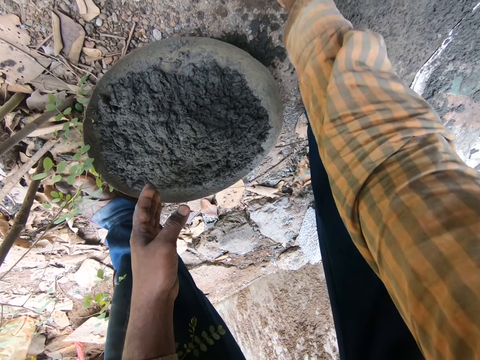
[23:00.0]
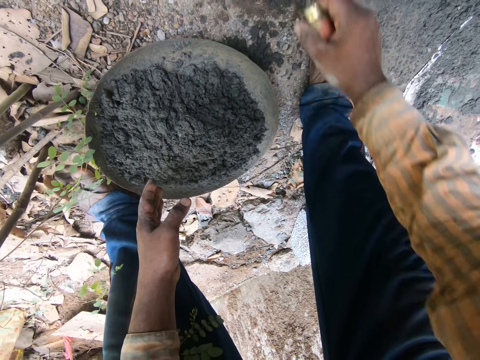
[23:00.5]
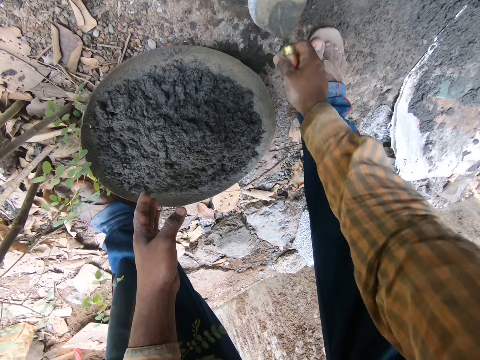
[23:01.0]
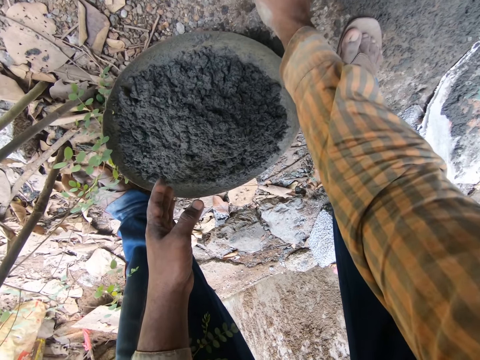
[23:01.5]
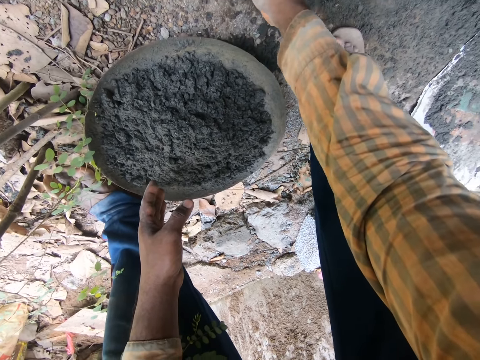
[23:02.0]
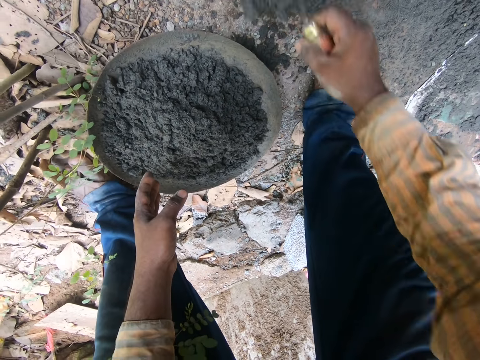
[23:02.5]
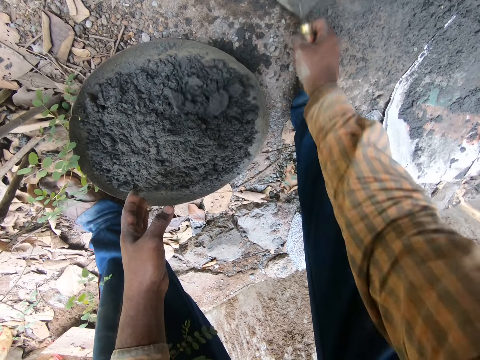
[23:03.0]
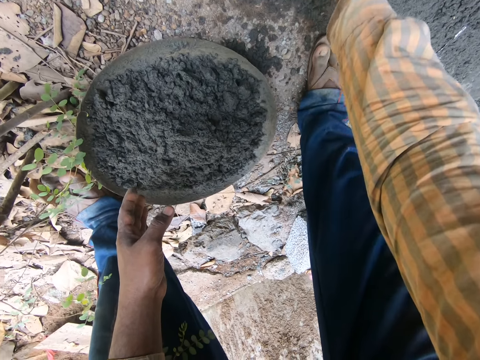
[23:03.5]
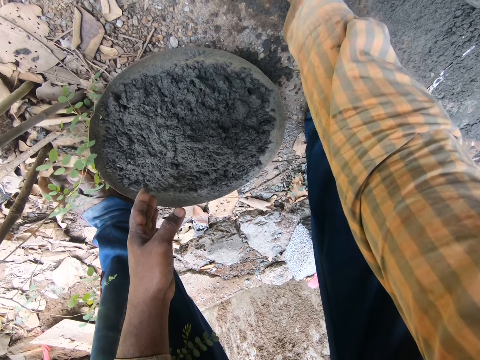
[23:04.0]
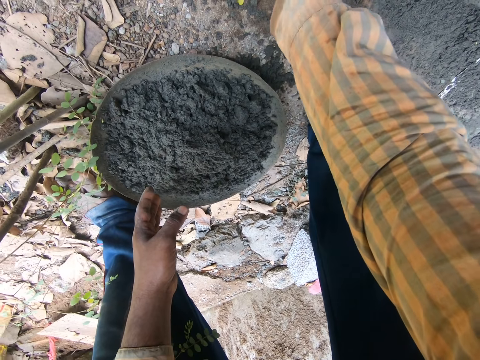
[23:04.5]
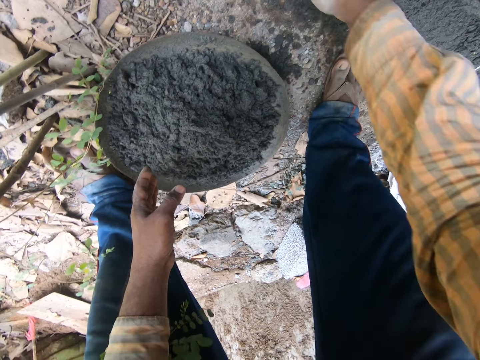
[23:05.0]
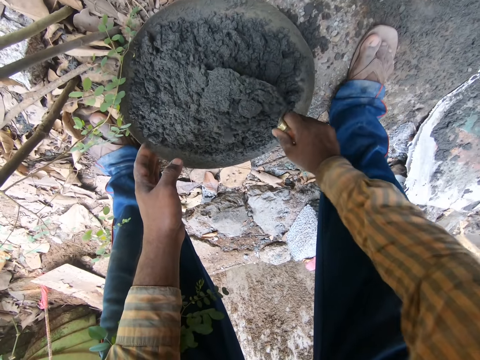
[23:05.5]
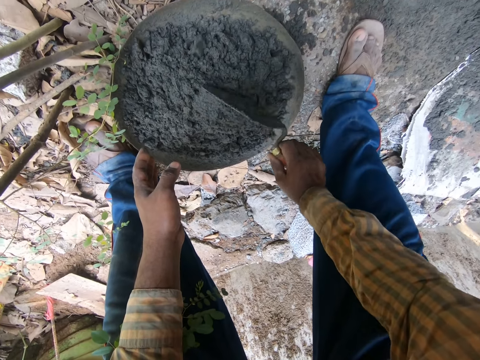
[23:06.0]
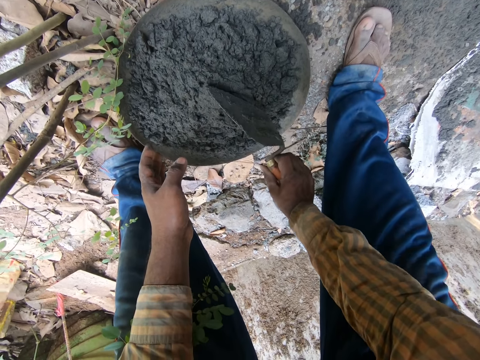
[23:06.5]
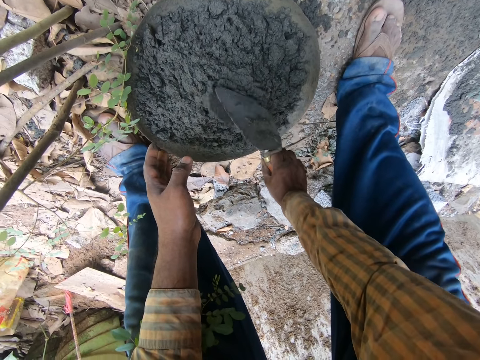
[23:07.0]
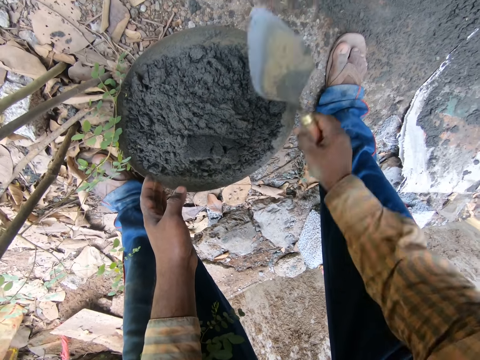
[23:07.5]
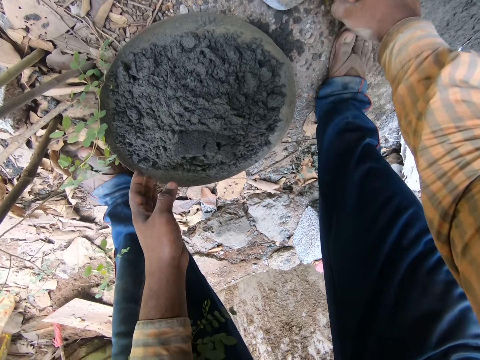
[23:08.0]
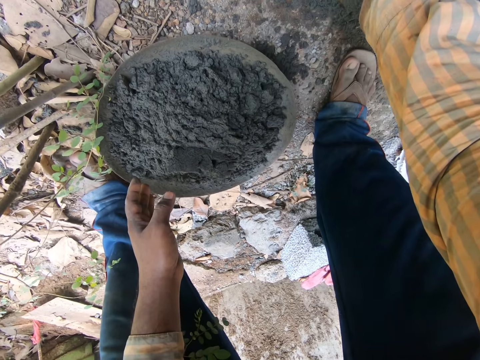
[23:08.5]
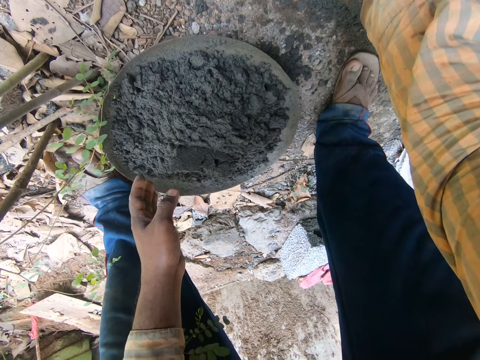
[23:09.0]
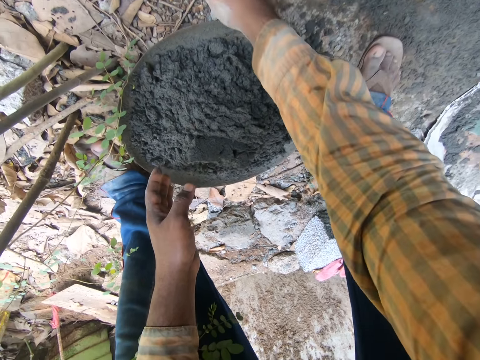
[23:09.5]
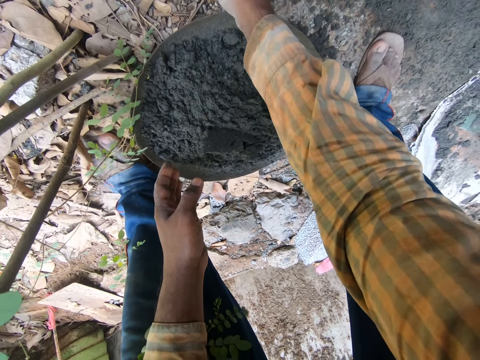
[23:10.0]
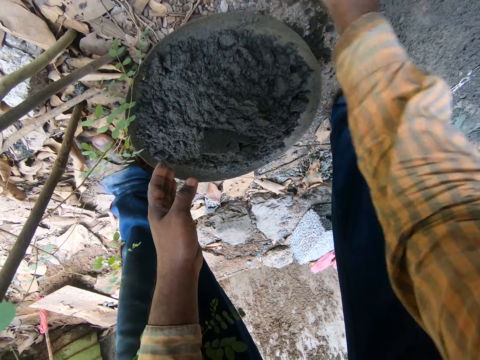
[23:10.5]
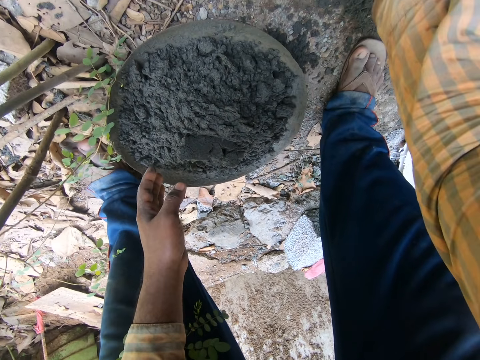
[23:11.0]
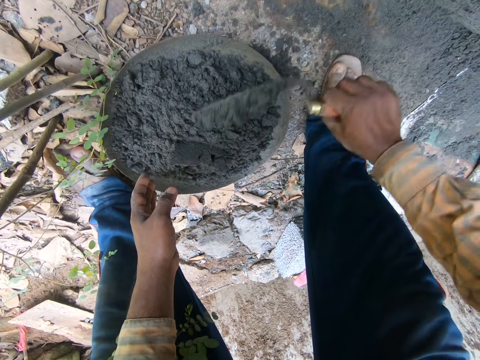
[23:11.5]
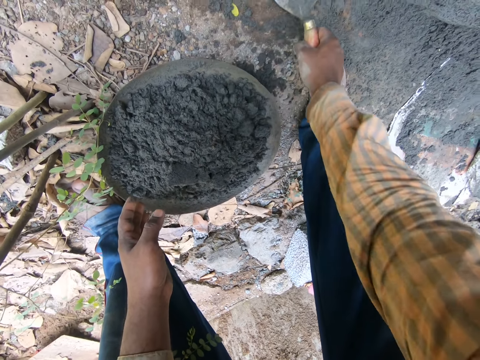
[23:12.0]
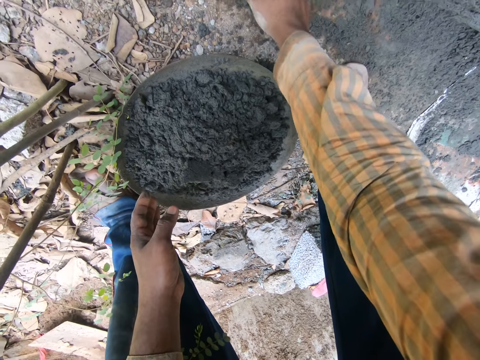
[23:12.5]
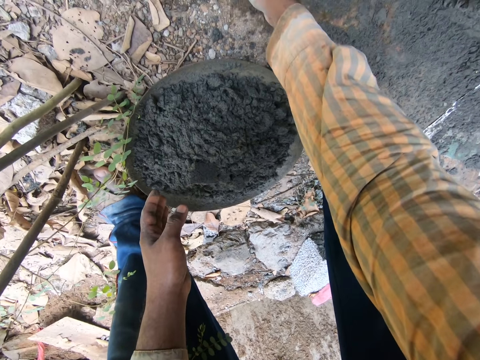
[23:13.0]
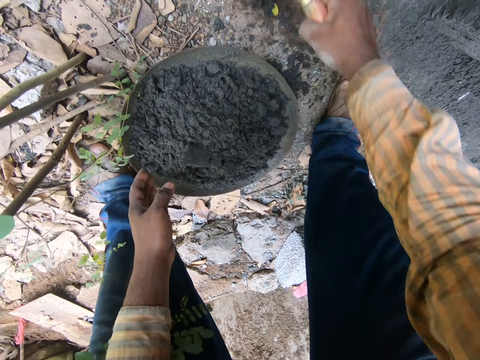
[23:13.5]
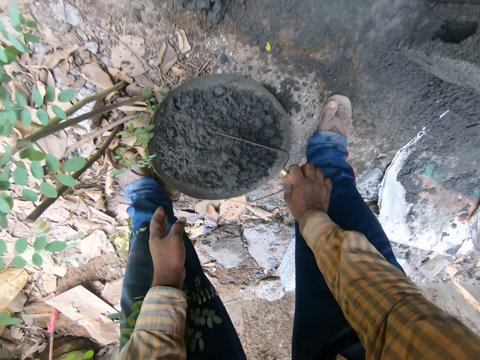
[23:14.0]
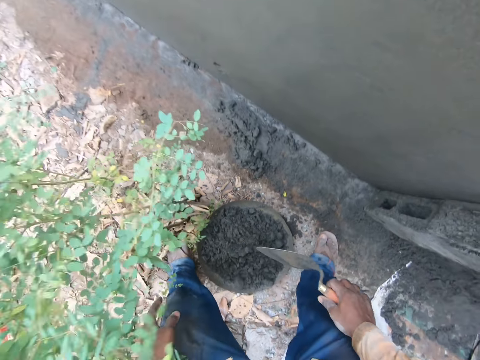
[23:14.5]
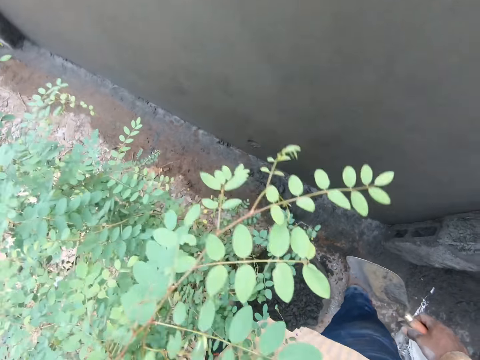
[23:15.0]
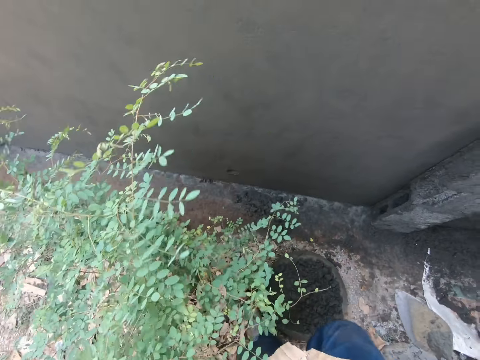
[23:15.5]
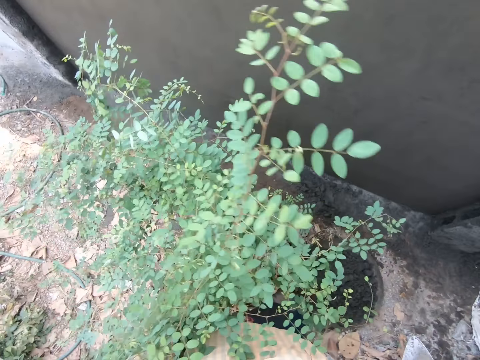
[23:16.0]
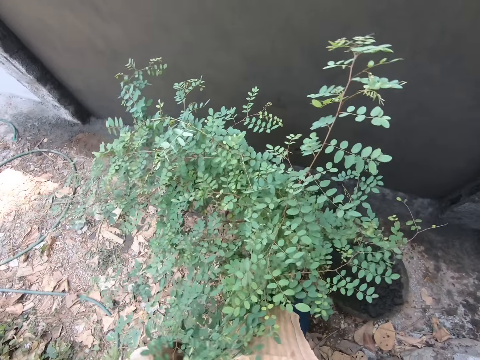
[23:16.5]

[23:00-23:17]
The camera wearer pours the mortar cement into the pan on the ground with the trowel in his right hand. He scoops mortar cement from the ground with the trowel in his right hand. He scoops again. He pours the mortar cement into the pan on the ground with the trowel in his right hand. He scoops mortar cement from the ground with the trowel in his right hand. He pours the mortar cement into the pan on the ground with the trowel in his right hand. He scoops mortar cement from the ground with the trowel in his right hand. He pours the mortar cement into the pan on the ground with the trowel in his right hand. He scoops mortar cement from the ground with the trowel in his right hand. He pours the mortar cement into the pan on the ground with the trowel in his right hand.

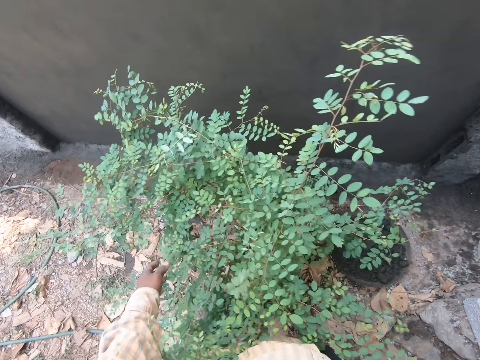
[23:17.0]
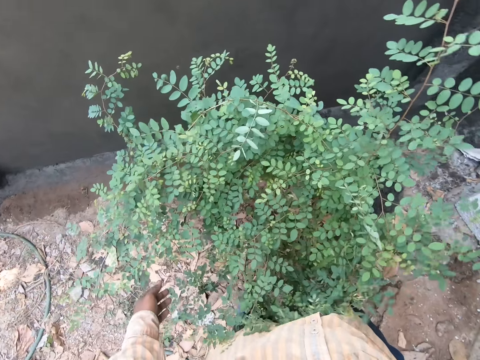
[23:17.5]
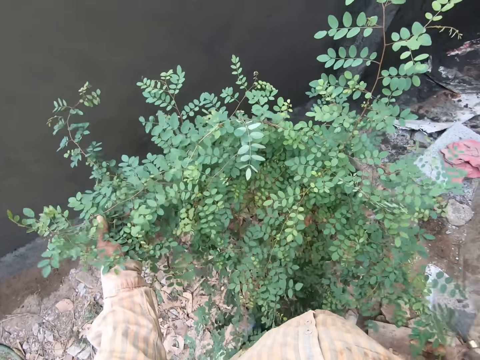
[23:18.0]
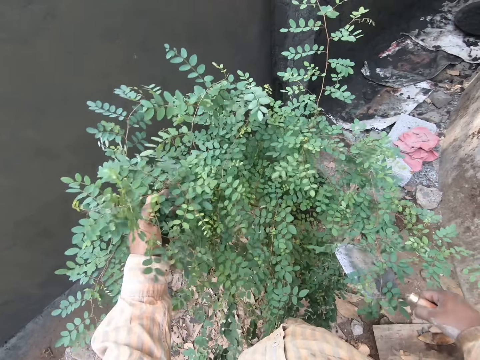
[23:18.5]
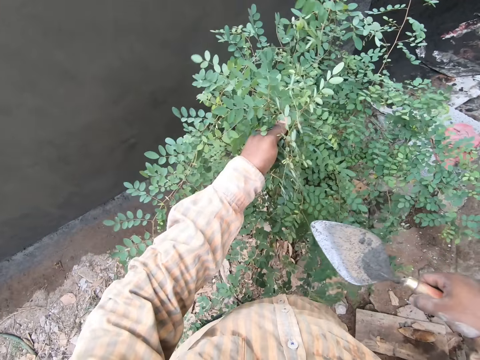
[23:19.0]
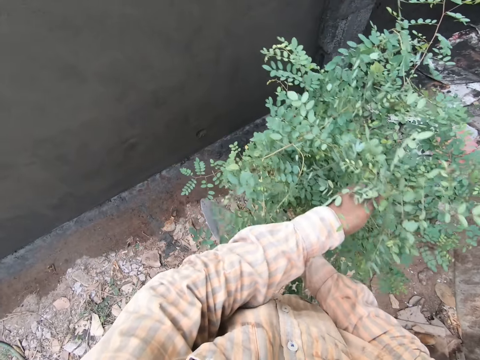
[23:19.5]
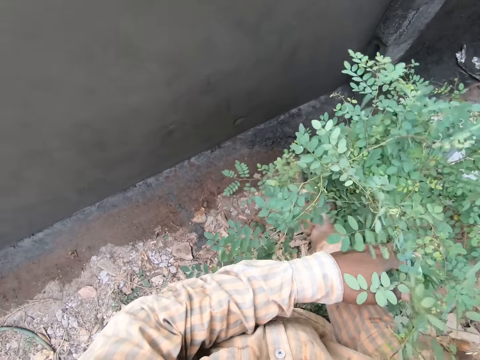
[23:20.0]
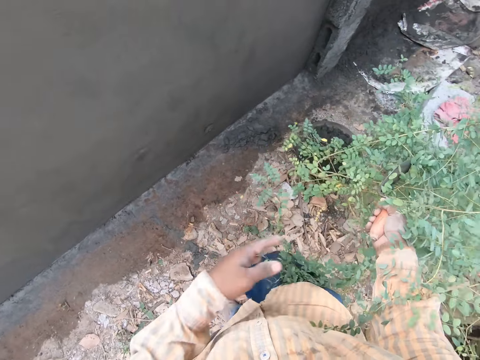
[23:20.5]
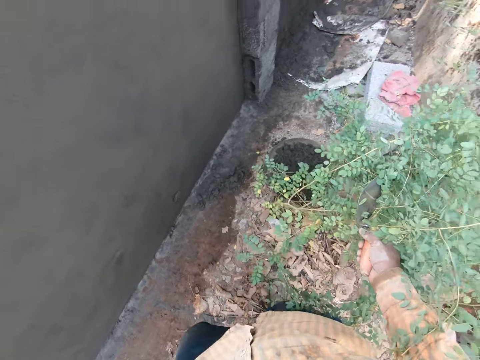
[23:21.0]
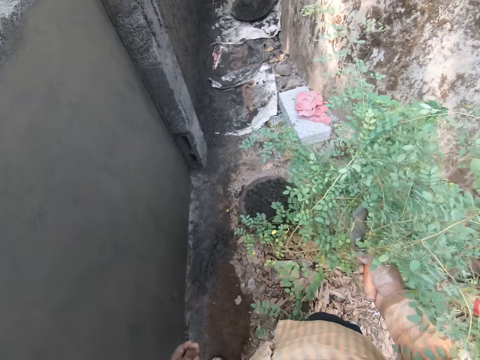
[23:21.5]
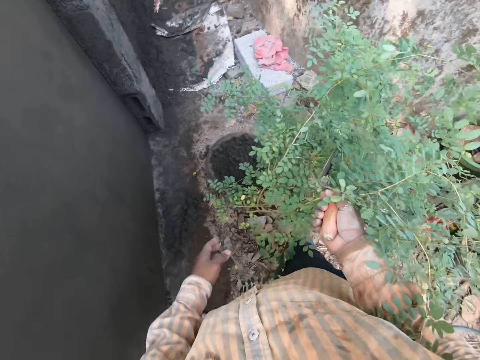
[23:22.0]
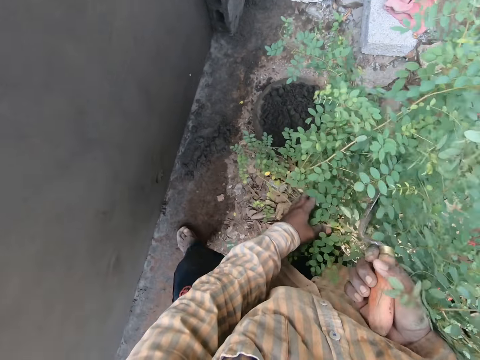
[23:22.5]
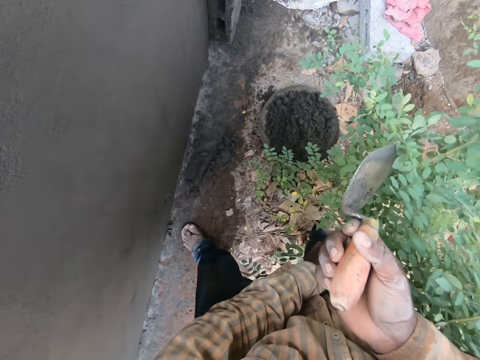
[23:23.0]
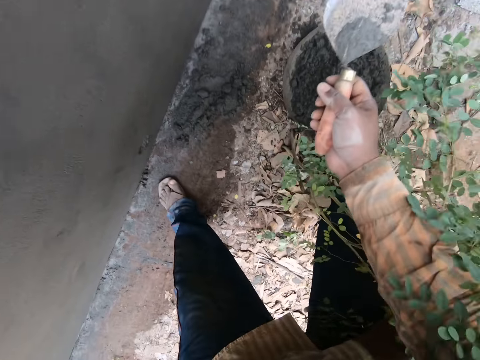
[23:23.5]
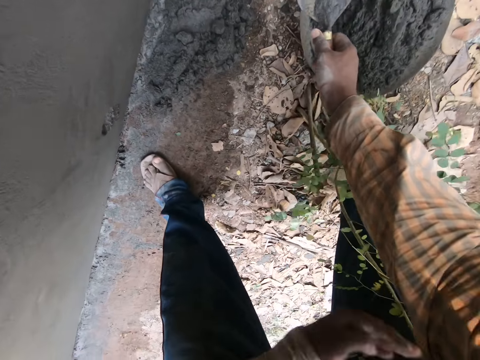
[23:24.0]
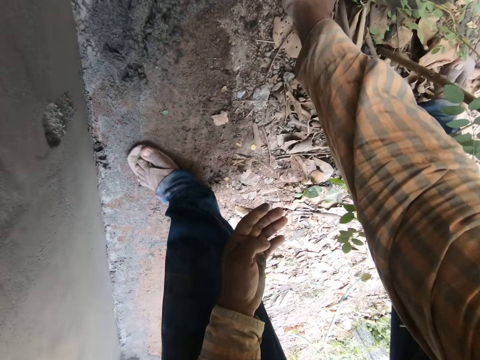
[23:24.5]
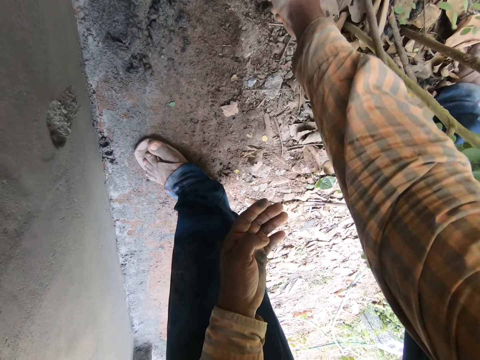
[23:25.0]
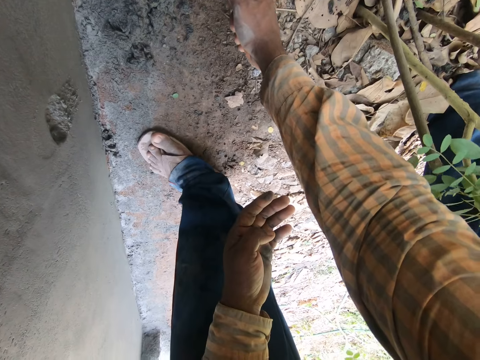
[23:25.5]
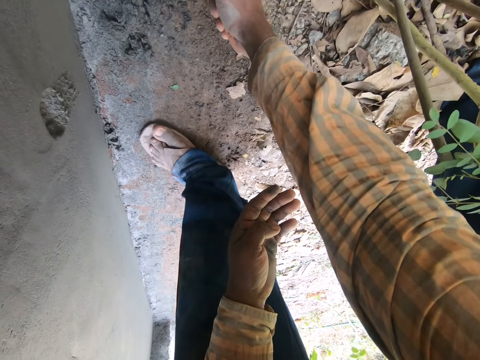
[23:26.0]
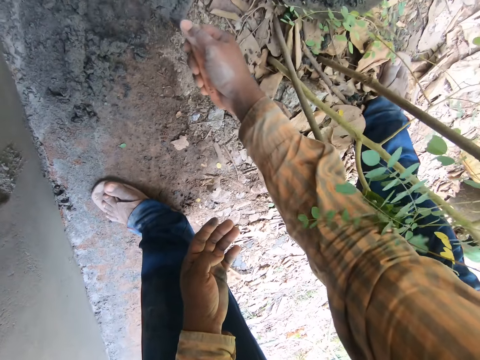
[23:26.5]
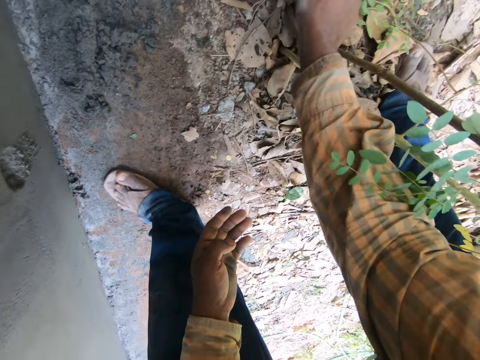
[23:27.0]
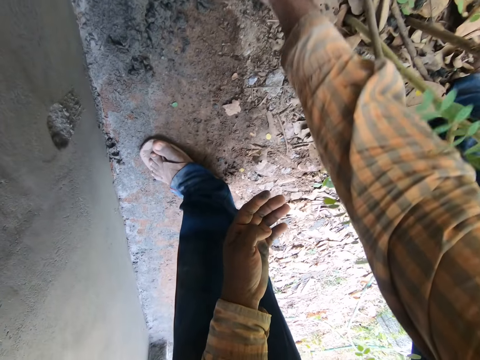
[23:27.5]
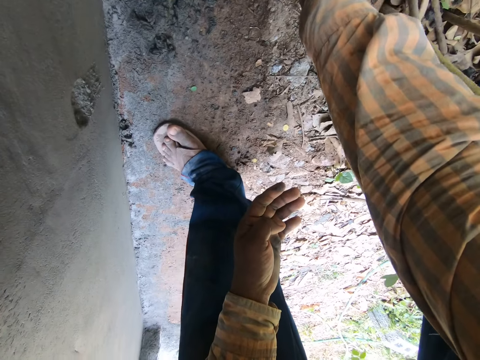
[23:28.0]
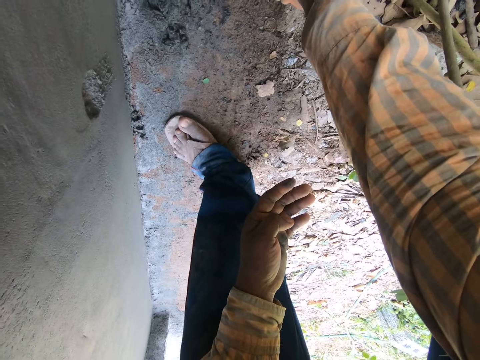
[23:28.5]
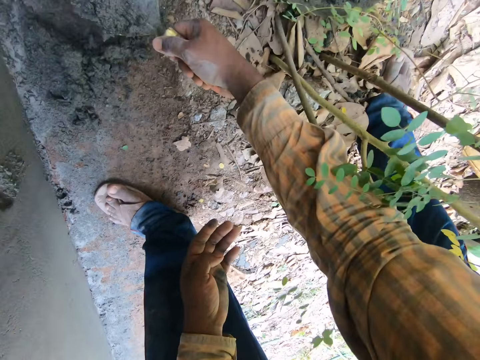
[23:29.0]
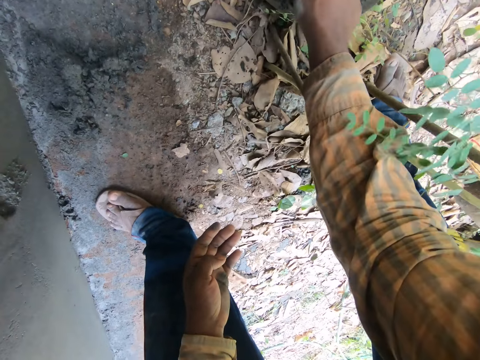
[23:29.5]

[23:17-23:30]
The camera wearer holds a tree. He touches a plant on the ground with his left hand. He touches the plant with the trowel in his right hand. He touches the plant with his left hand. He scoops mortar cement from the ground with the trowel in his right hand. He pours the mortar cement into the pan on the ground with the trowel in his right hand. He scoops mortar cement from the ground with the trowel in his right hand. He pours the mortar cement into the pan on the ground with the trowel in his right hand.
